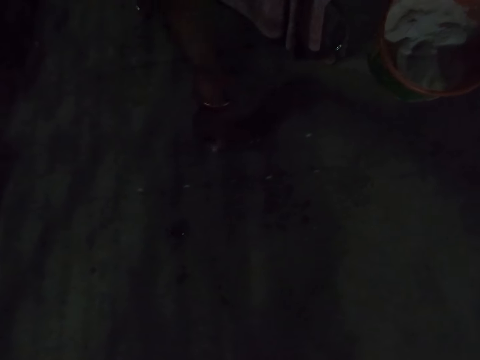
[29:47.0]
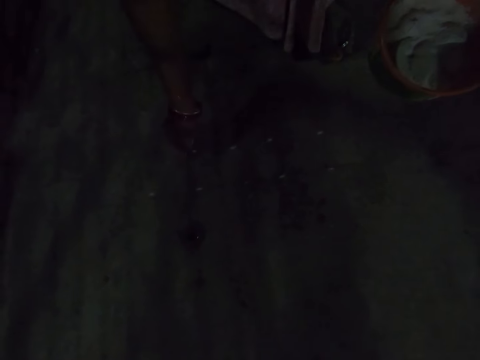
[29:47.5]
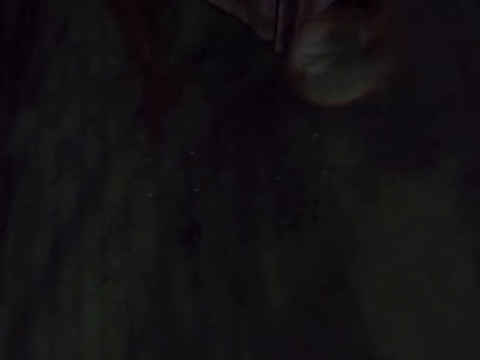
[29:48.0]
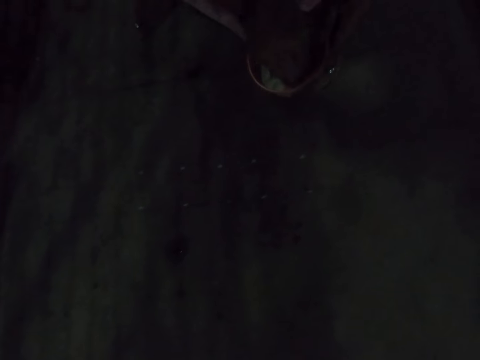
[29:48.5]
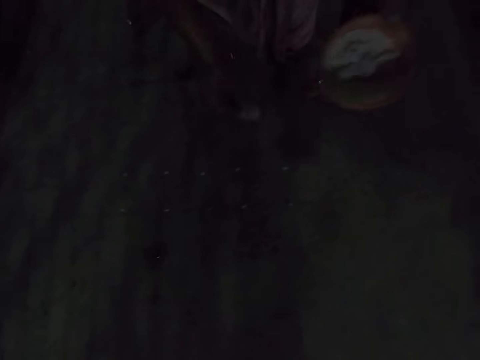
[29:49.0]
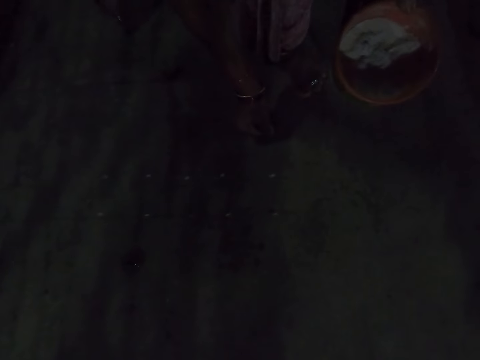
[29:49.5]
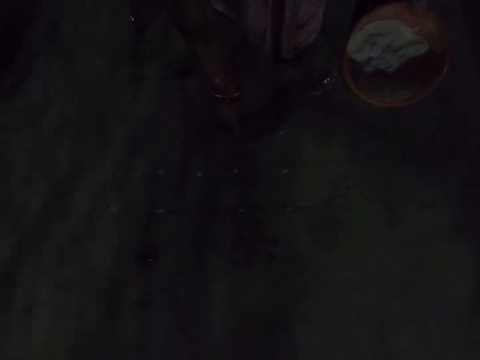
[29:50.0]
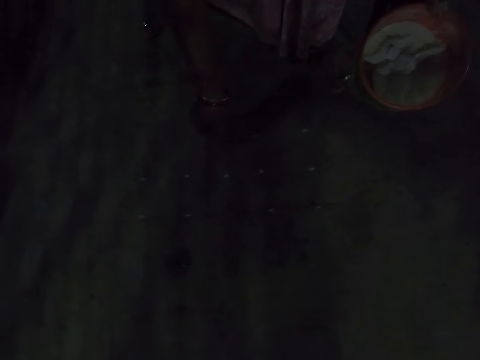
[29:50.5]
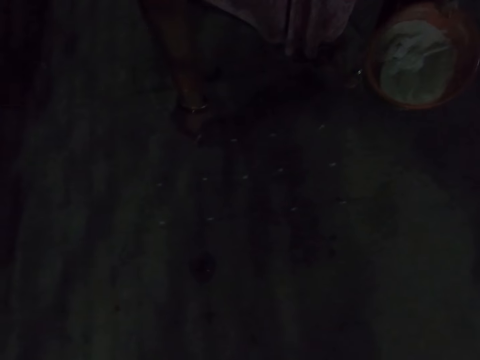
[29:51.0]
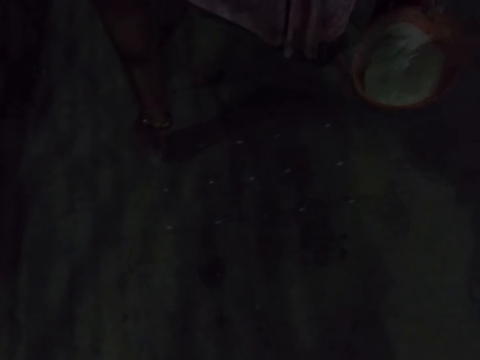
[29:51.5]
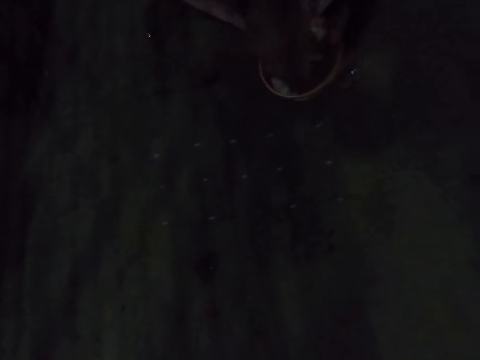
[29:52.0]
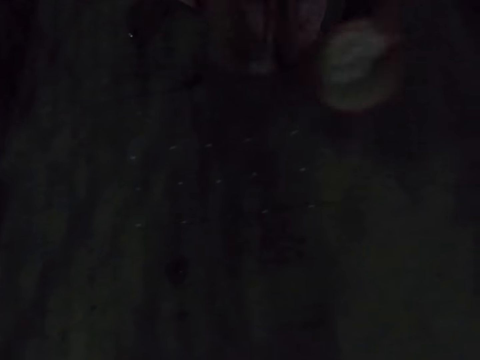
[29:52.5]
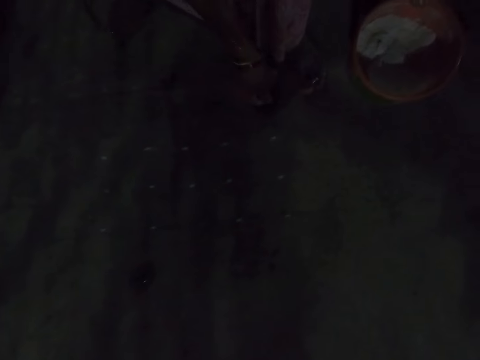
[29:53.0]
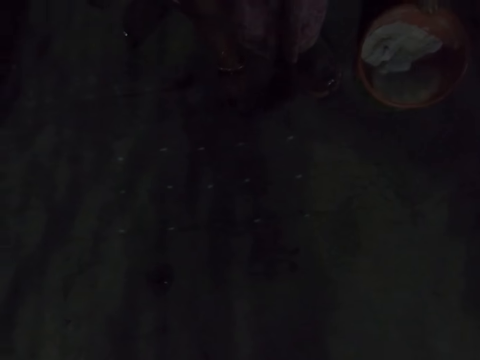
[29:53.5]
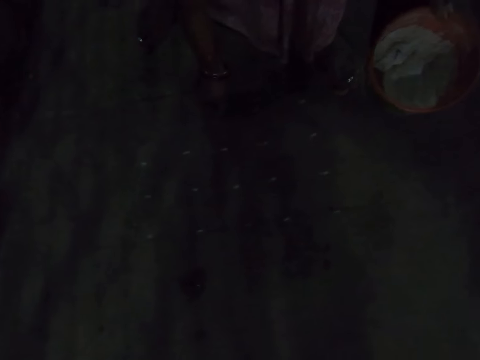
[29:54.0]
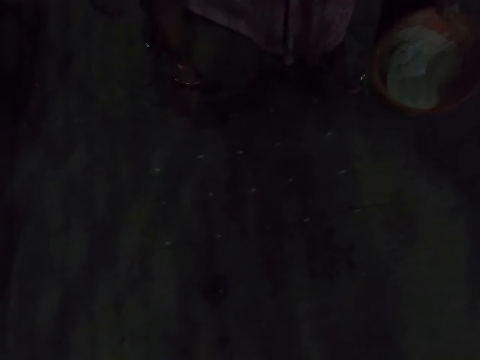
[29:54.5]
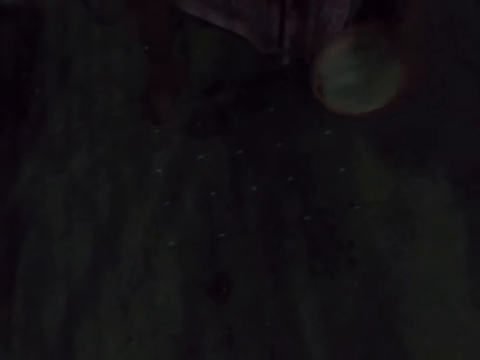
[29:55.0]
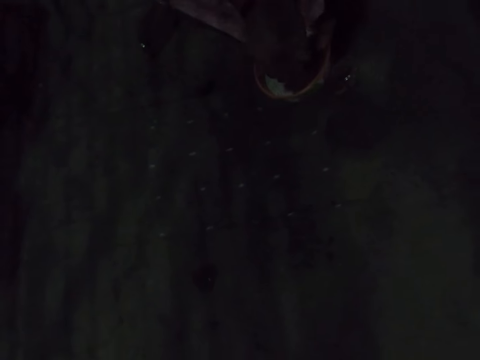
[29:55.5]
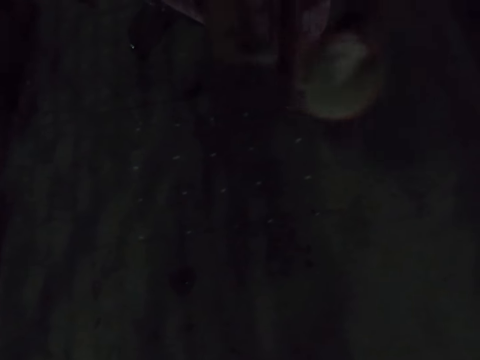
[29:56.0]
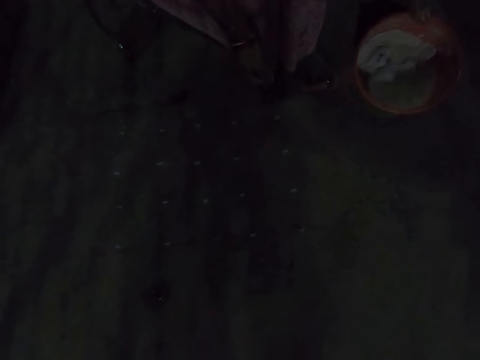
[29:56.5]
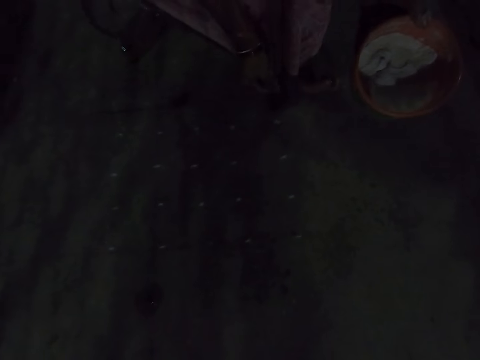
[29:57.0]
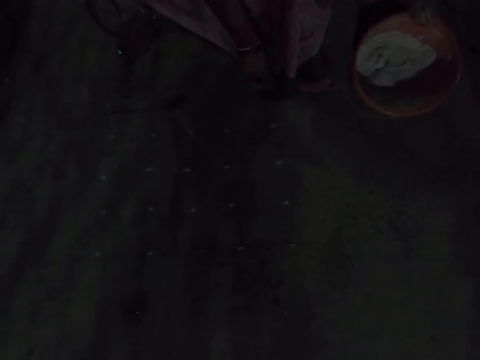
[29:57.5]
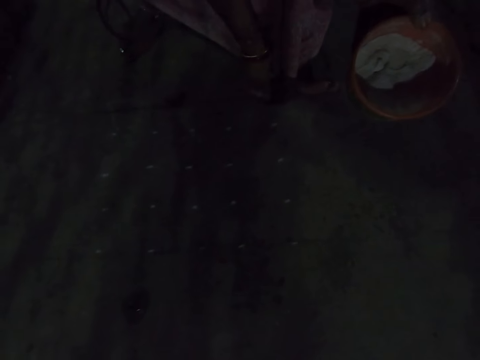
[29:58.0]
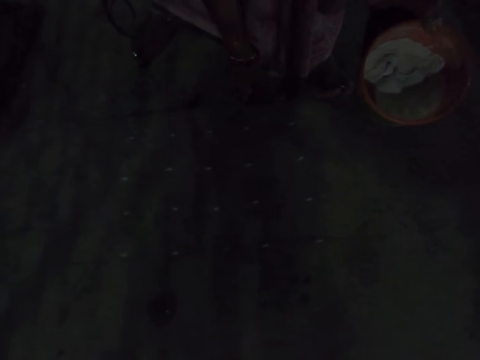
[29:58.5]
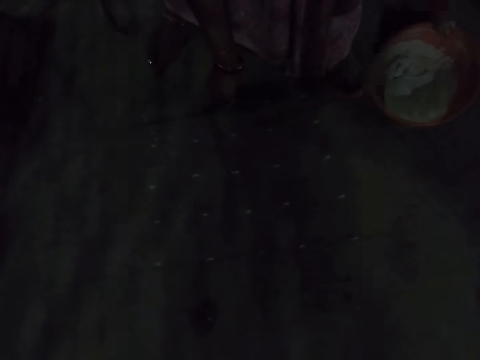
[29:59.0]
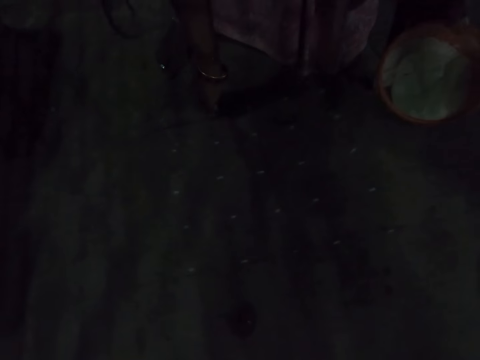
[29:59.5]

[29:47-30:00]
The camera wearer scoops the whitewash paint in the bowl in the tray. They draw on the floor. They put the whitewash paint on the floor. They scoop the whitewash paint in the bowl in the tray. They draw on the floor. They put the whitewash paint on the floor. They scoop the whitewash paint in the bowl in the tray. They draw on the floor. They put the whitewash paint on the floor.

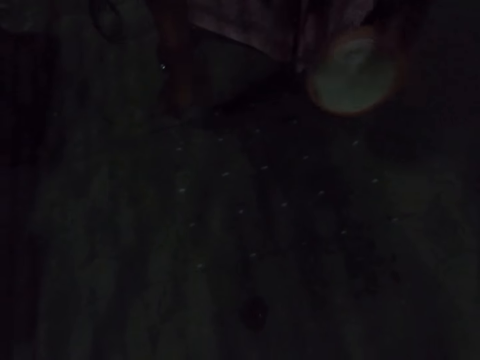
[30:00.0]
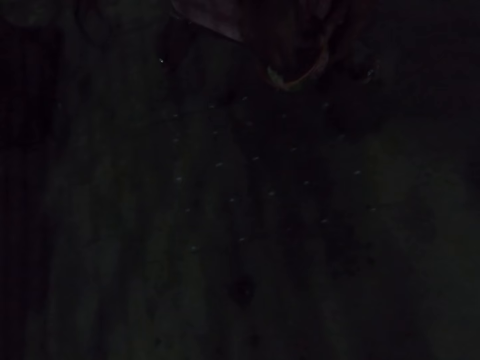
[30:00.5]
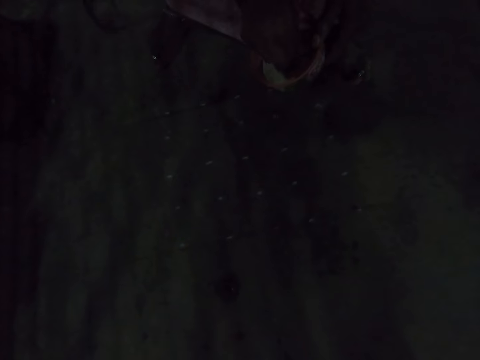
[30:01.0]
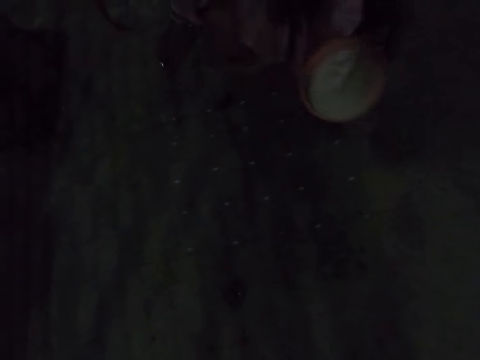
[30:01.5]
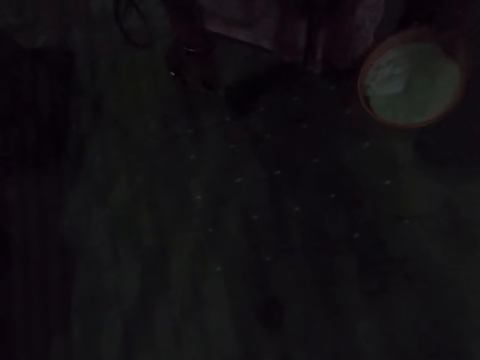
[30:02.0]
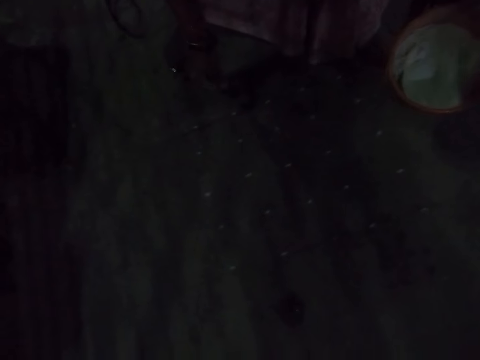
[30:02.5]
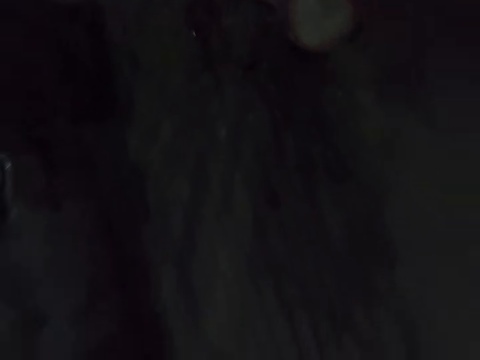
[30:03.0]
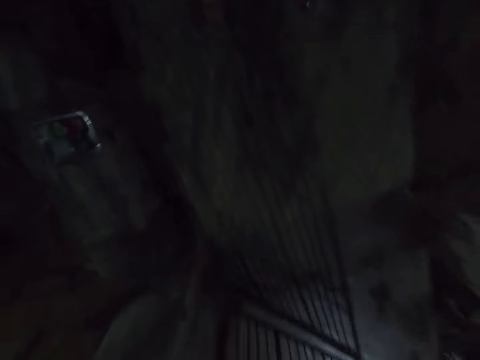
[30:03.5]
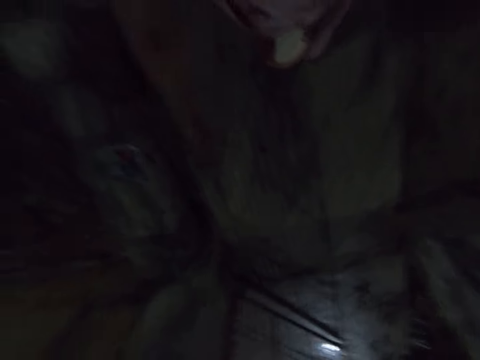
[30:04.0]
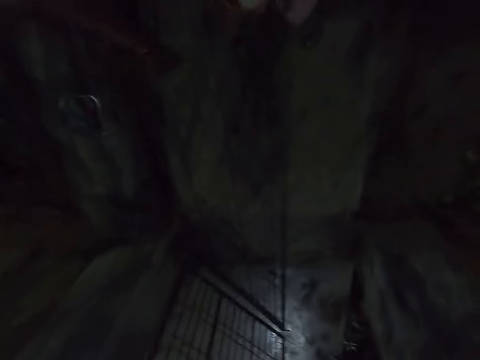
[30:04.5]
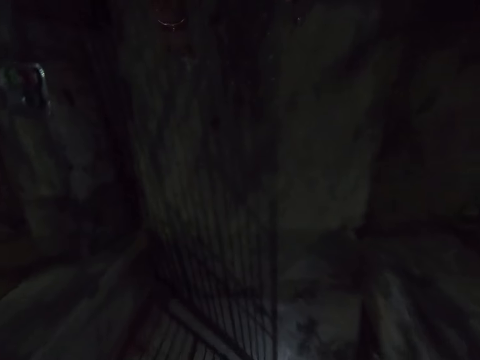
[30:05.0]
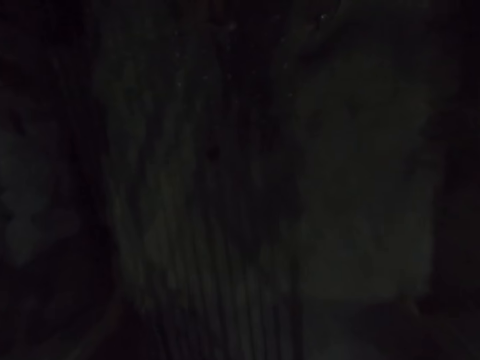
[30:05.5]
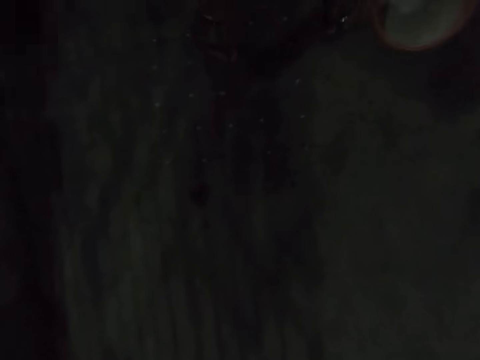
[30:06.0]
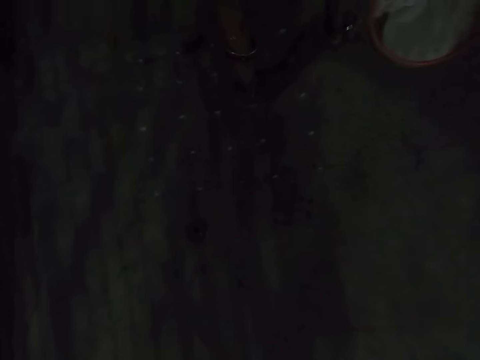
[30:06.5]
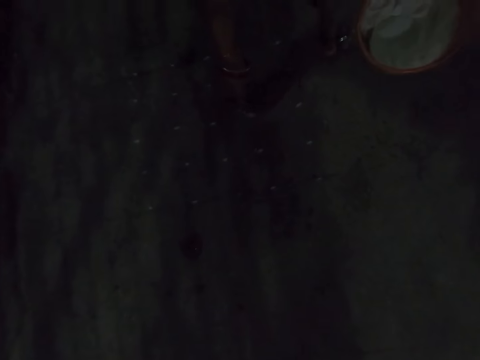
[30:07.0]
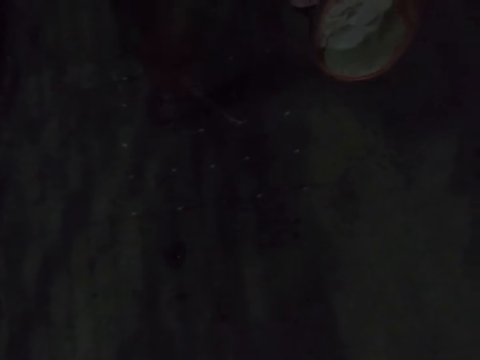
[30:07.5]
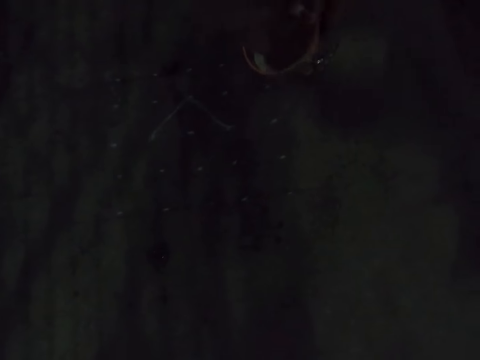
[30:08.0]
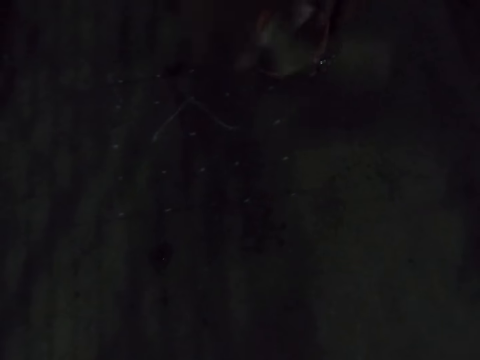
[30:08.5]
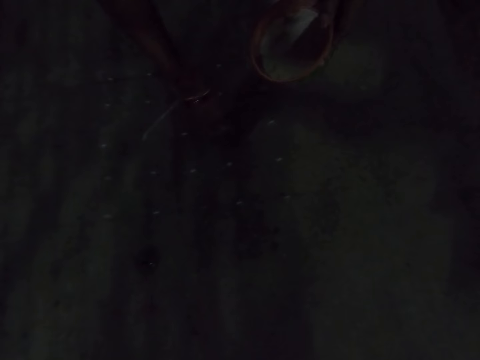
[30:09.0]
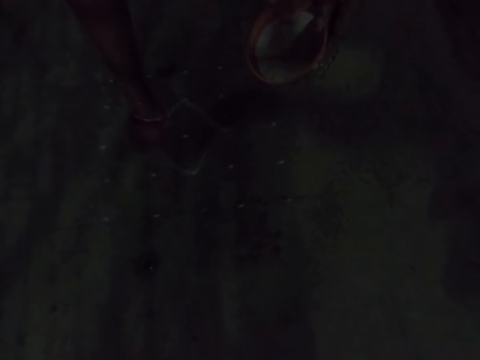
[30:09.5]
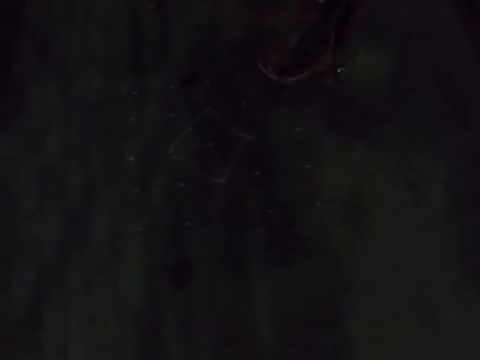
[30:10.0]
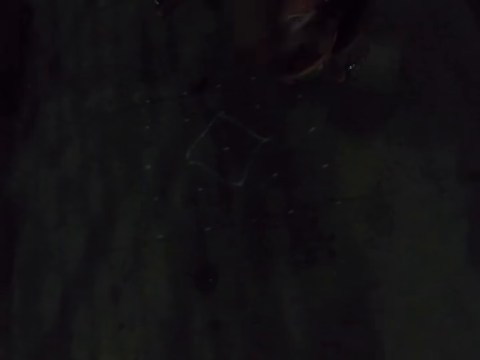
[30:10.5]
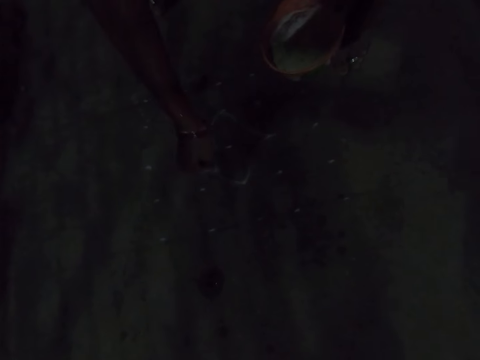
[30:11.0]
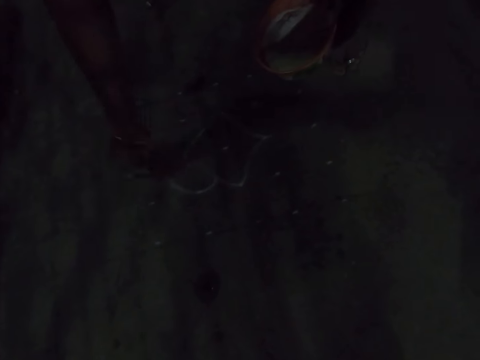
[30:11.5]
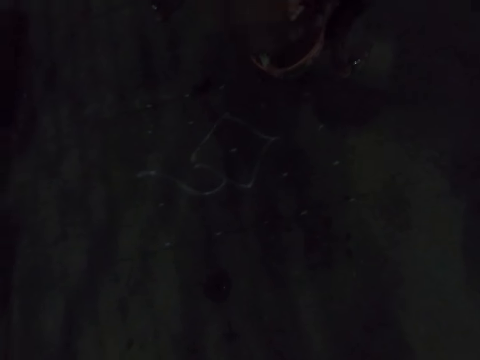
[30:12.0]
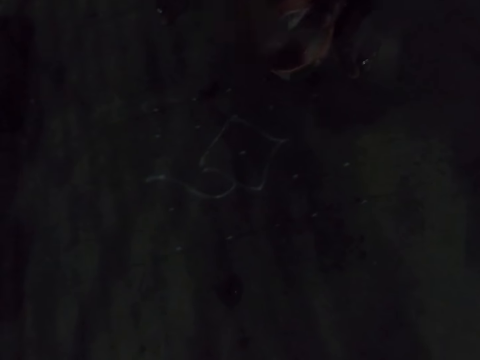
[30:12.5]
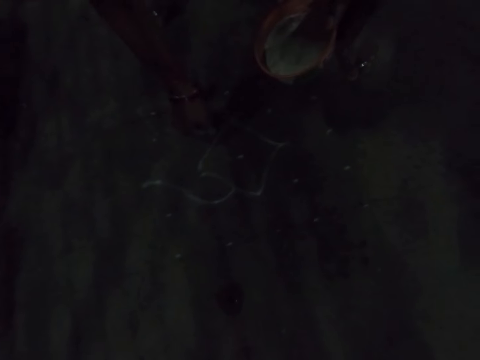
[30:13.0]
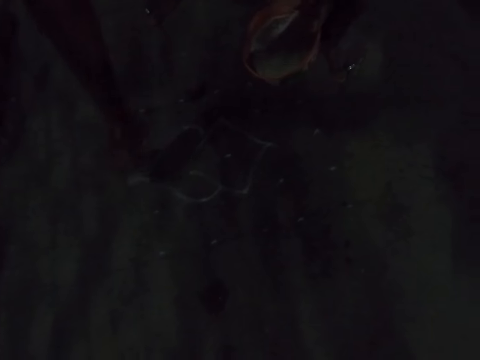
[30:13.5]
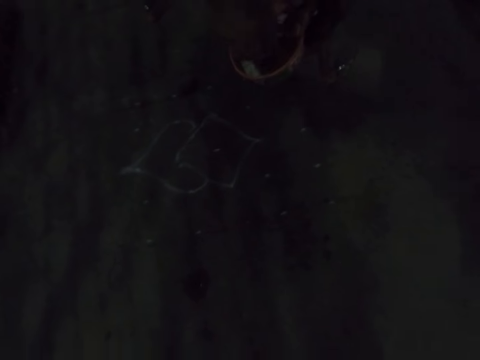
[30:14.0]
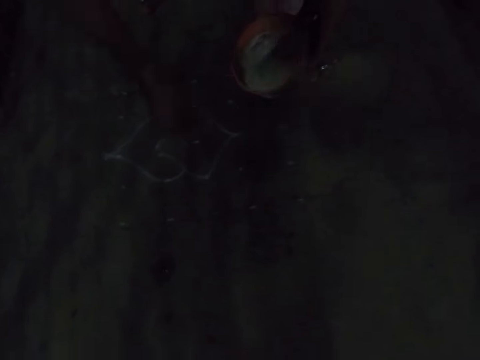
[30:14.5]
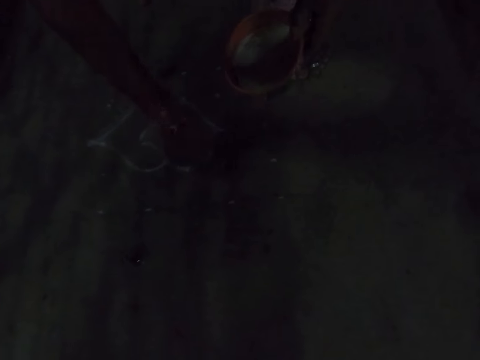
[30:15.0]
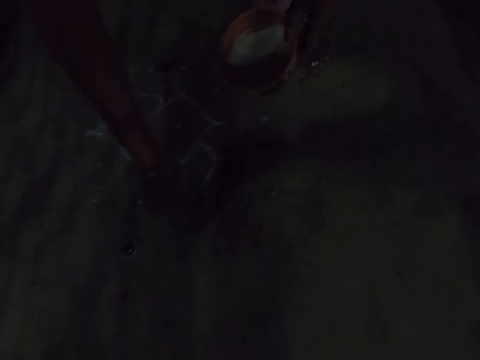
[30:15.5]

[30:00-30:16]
The camera wearer scoops the whitewash paint in the bowl in the tray. They put the whitewash paint on the floor. They draw on the floor. They stand on the floor. They draw the flower on the floor. They scoop the whitewash paint in the bowl in the tray. They draw the flower on the floor. They scoop the whitewash paint in the bowl in the tray. They draw the flower on the floor. They scoop the whitewash paint in the bowl in the tray. They draw the flower on the floor. They scoop the whitewash paint in the bowl in the tray. They draw the flower on the floor.
